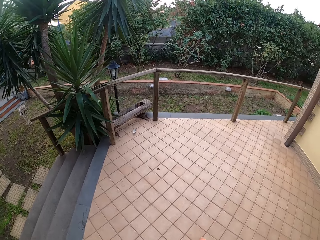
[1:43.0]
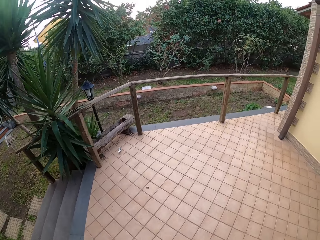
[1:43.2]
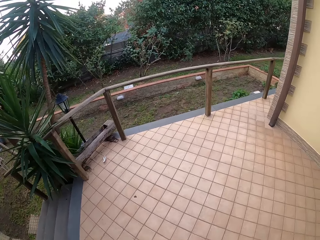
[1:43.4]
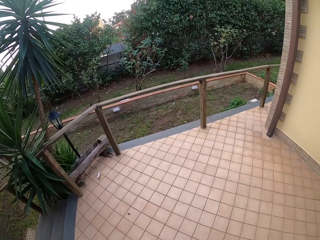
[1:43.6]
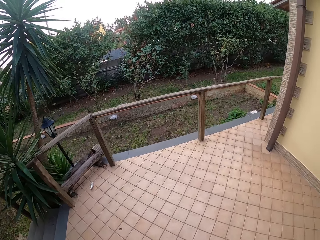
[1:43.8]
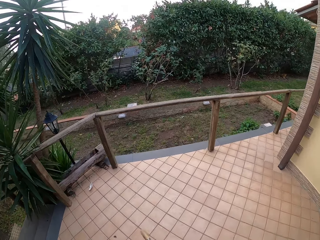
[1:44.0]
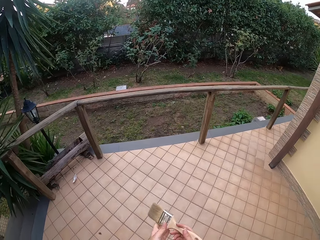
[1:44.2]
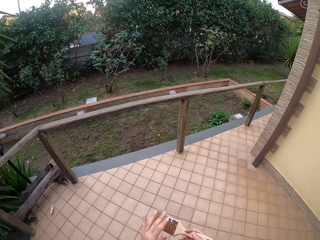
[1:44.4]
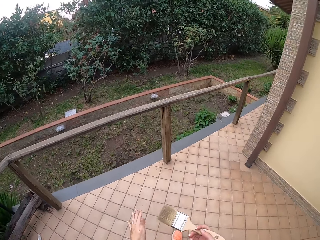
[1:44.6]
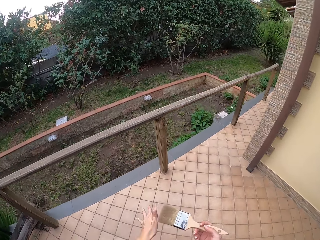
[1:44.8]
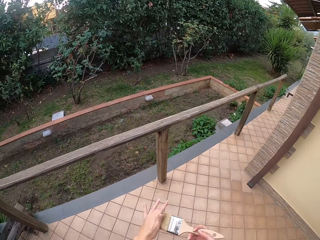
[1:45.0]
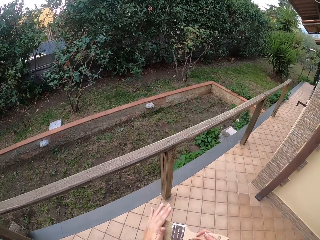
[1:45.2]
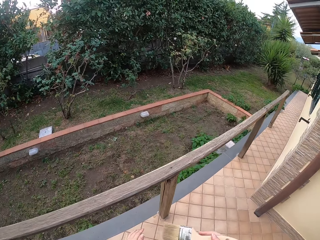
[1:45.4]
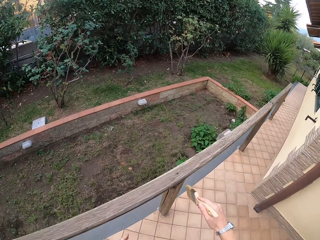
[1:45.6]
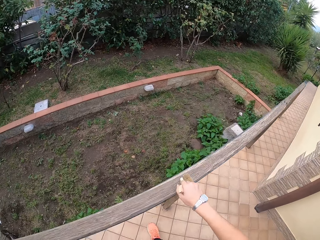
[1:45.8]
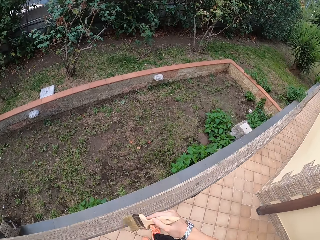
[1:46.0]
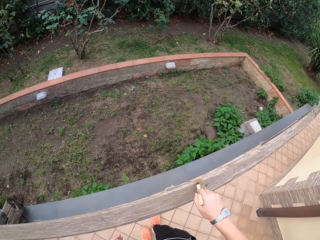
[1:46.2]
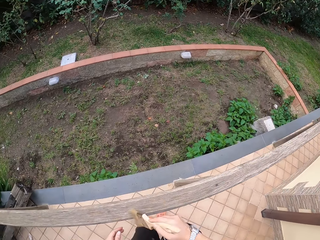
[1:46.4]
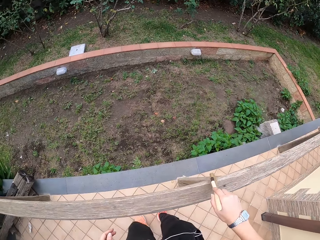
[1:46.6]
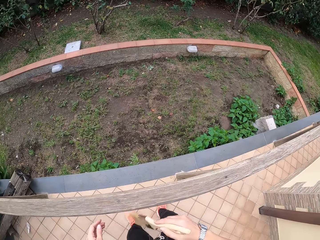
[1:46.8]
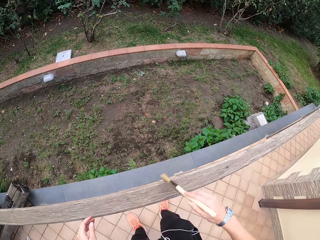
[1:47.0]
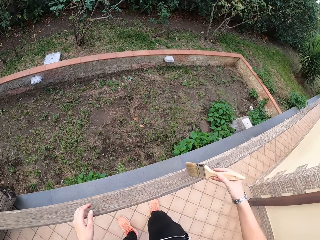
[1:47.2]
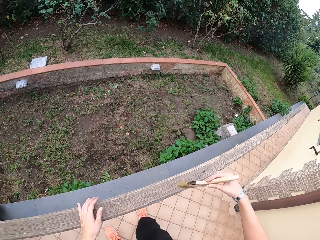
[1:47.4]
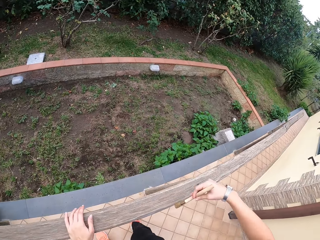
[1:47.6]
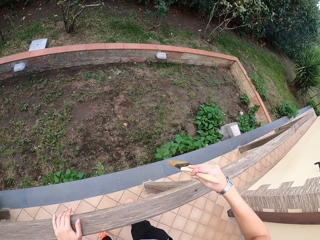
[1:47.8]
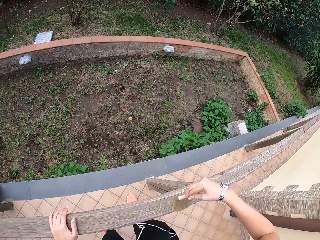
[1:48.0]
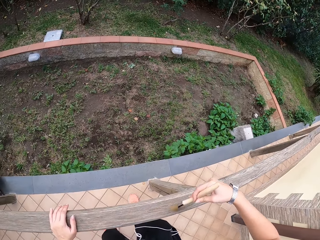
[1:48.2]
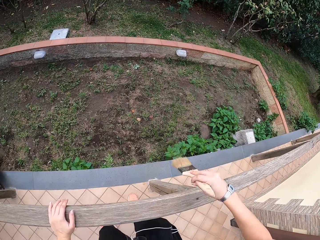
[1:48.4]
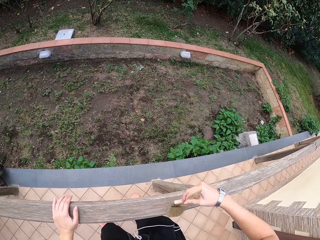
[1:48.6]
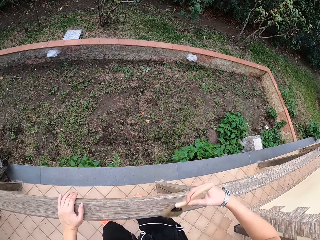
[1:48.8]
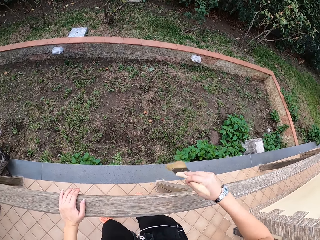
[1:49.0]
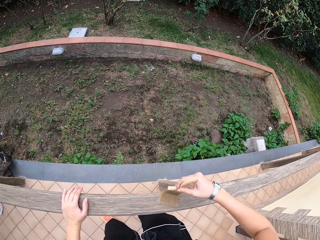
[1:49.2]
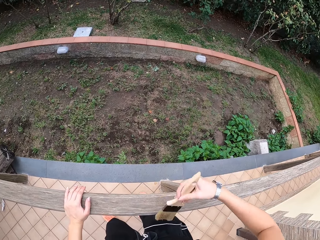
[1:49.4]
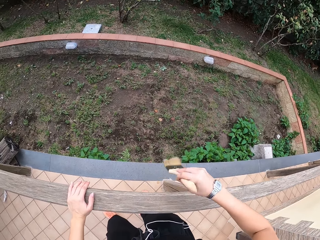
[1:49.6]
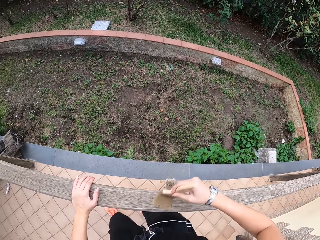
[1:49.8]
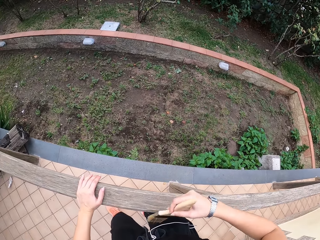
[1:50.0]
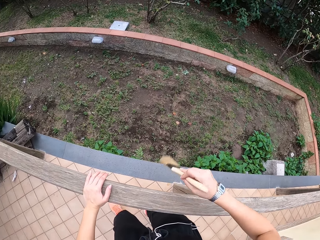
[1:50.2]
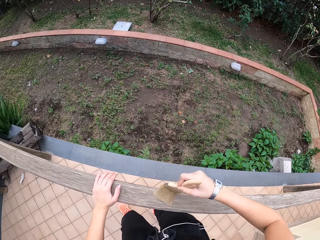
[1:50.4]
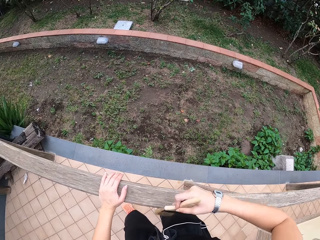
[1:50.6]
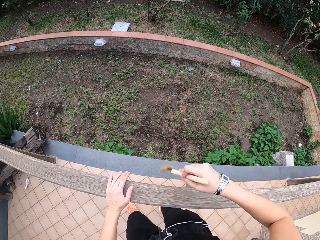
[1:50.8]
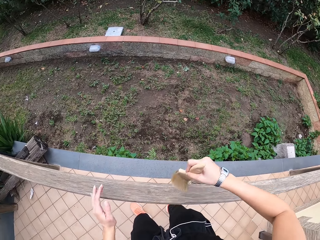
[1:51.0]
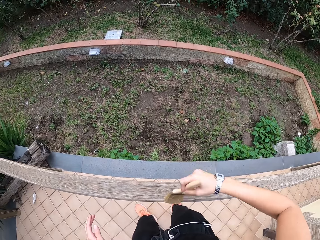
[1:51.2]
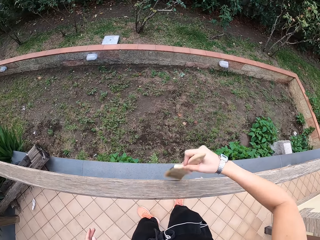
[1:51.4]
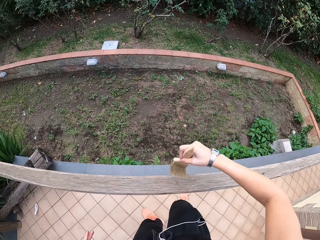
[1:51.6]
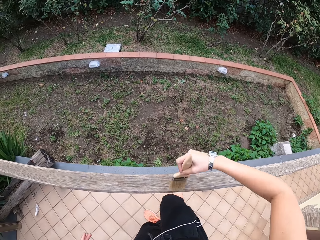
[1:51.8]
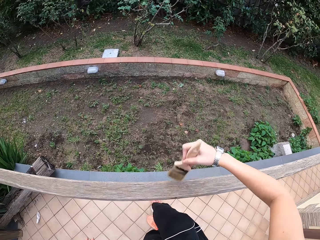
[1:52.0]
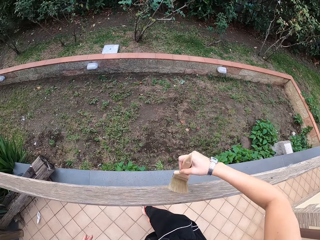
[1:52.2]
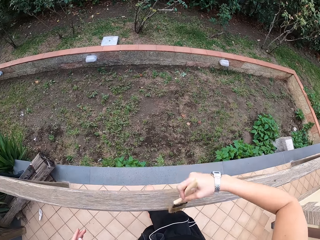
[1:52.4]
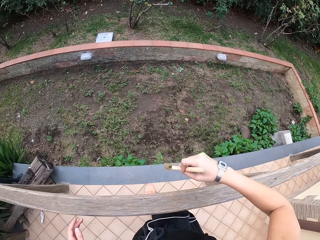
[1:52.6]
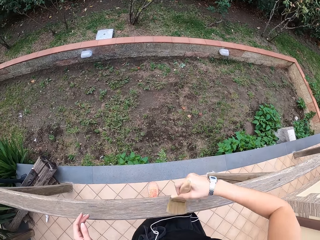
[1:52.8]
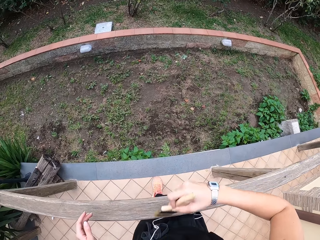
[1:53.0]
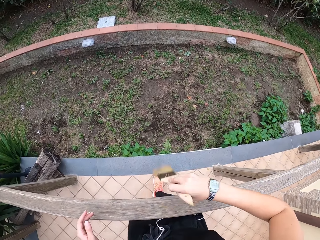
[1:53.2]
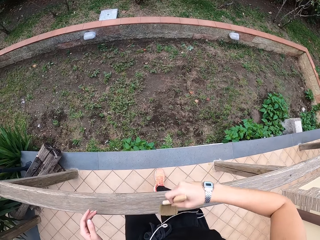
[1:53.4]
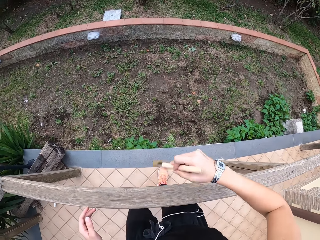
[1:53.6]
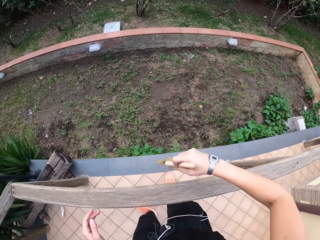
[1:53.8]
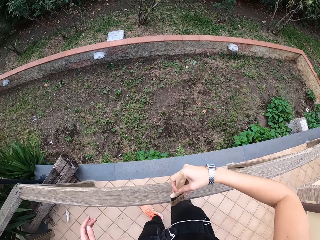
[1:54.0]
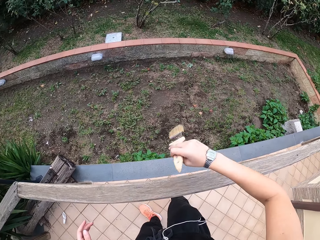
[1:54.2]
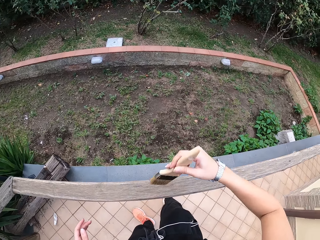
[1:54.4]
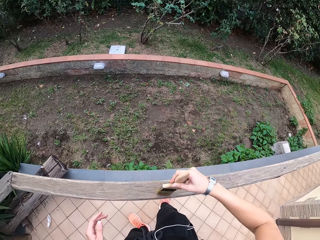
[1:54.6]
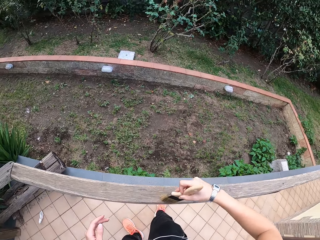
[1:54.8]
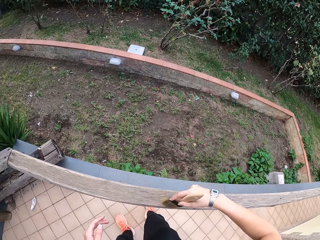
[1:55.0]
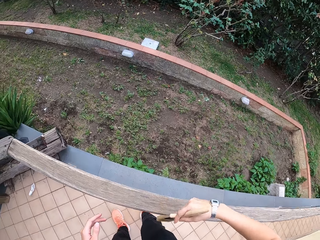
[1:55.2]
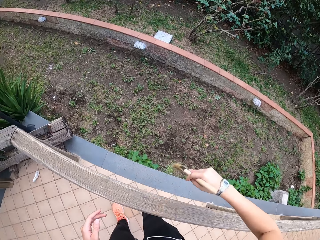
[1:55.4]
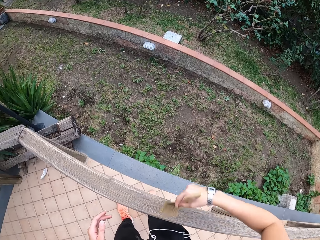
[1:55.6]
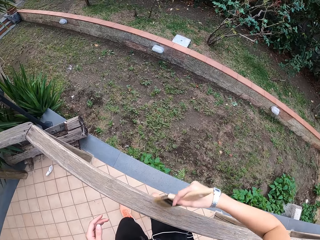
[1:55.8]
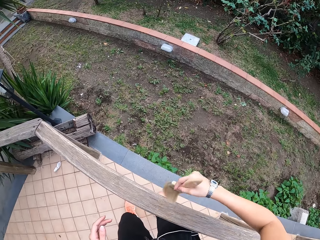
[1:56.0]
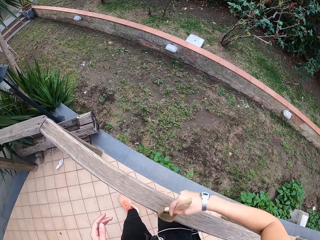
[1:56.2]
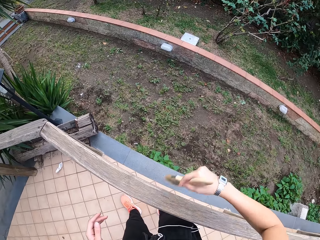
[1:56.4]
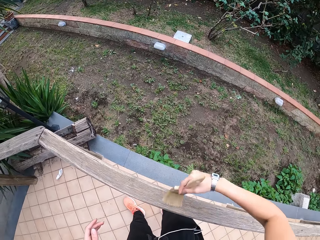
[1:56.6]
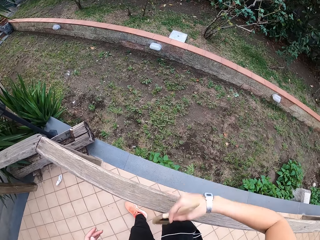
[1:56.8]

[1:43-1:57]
The camera wearer looks around and walks around. She wipes the paintbrush with her left hand. She walks around. She wipes a wooden handrail with the paintbrush in her right hand. She holds the wood with the left hand. She brushes the wood with the paintbrush. She lets go of the wood. She brushes the wood with the paintbrush. She makes a step. She brushes the wood with the paintbrush.

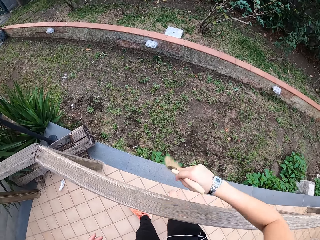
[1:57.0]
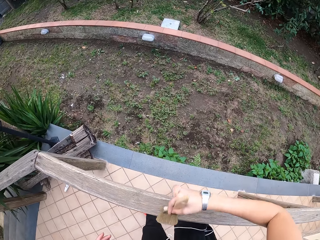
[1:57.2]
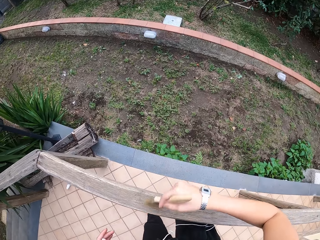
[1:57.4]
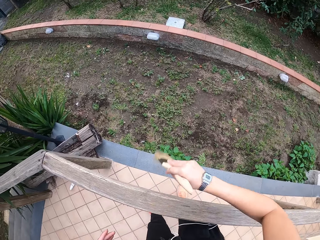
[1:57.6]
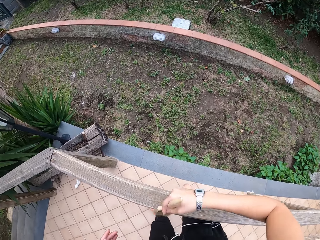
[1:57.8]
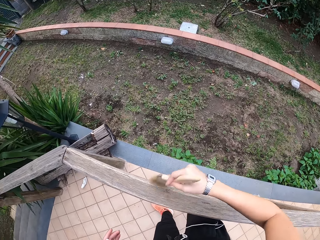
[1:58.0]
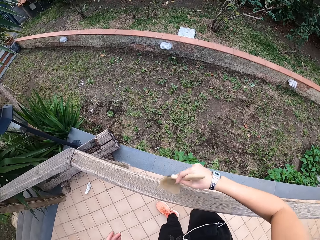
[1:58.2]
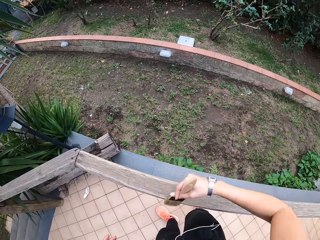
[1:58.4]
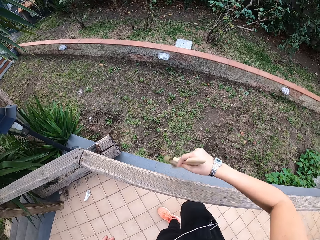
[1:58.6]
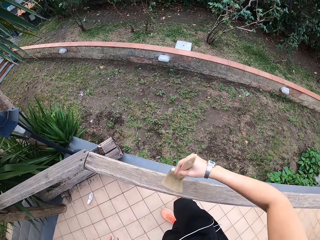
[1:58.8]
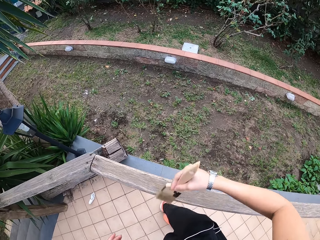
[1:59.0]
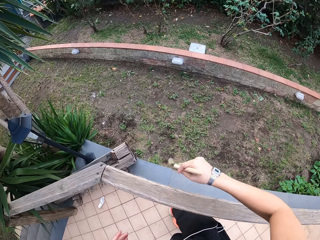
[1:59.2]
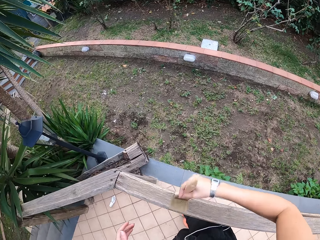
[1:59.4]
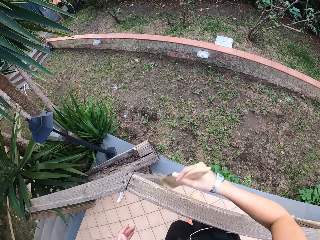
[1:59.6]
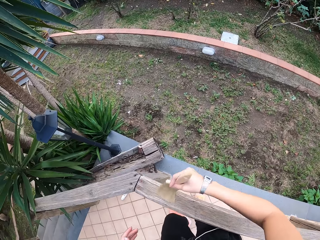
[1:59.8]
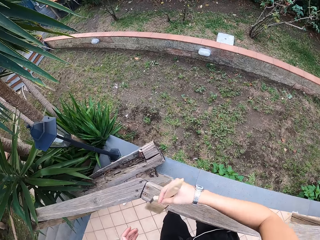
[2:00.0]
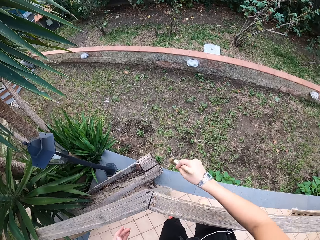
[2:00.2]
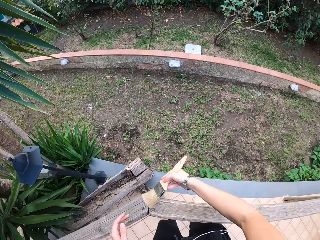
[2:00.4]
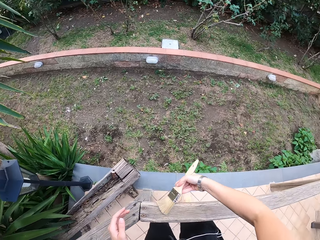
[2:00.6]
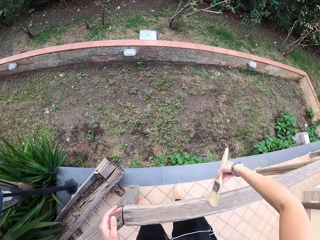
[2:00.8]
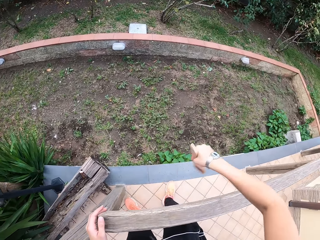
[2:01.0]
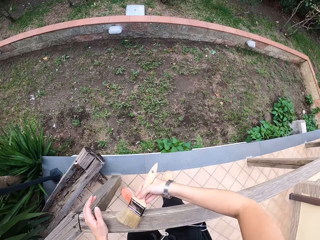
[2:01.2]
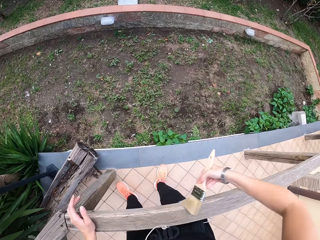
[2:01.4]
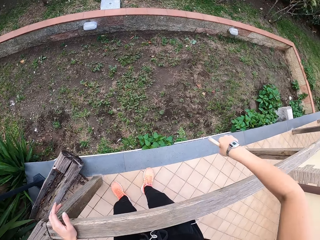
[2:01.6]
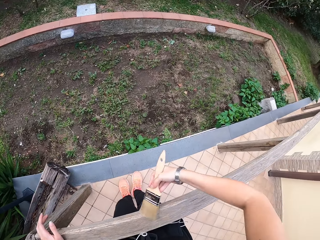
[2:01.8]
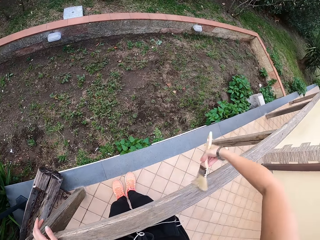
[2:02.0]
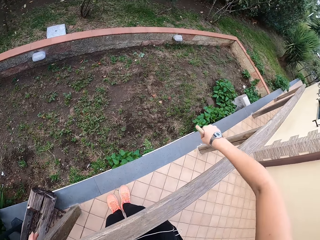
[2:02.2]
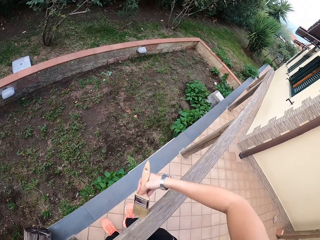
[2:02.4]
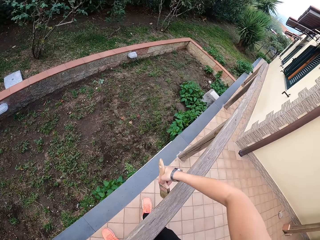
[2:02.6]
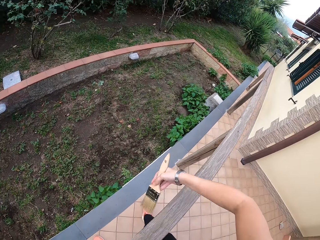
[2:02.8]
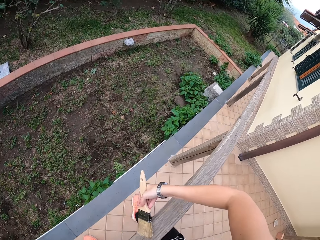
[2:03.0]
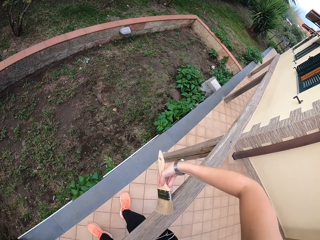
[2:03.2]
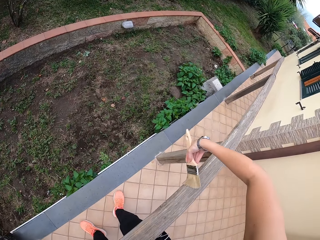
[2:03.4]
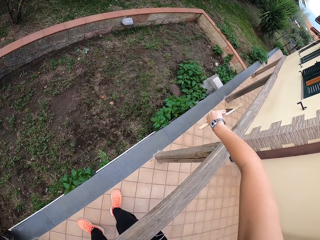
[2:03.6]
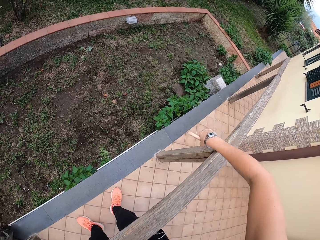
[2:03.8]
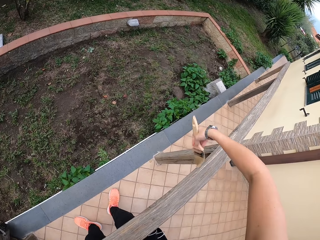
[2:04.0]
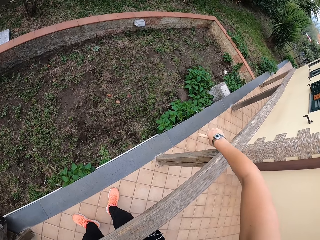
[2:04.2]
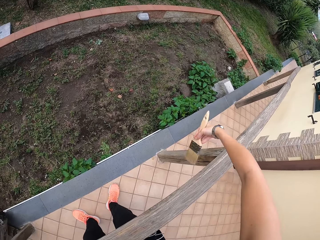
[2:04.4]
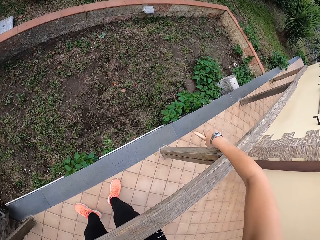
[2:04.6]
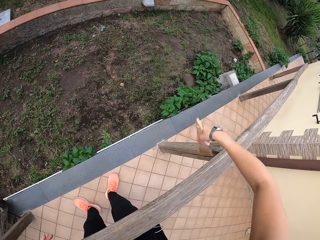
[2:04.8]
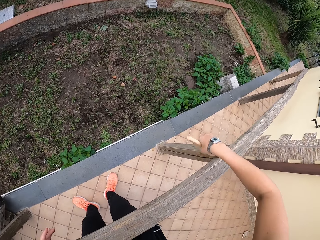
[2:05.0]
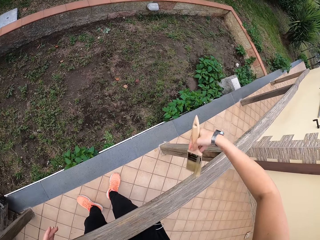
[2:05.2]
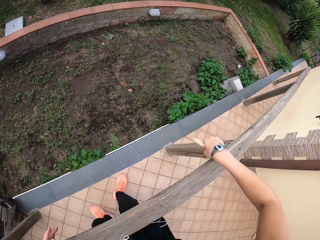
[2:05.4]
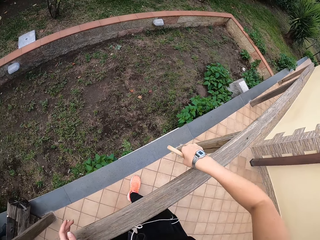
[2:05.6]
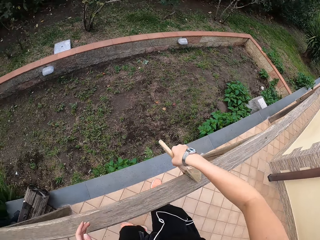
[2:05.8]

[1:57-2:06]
The camera wearer makes a step. She brushes the wood with a paintbrush. She makes a step. She brushes the wood with the paintbrush. She places her left hand on the wooden handrail. She holds the wood with the left hand. She brushes the wood with the paintbrush. She makes a step. She brushes the wood with the paintbrush.
